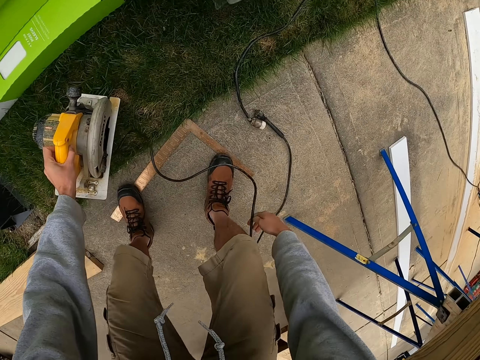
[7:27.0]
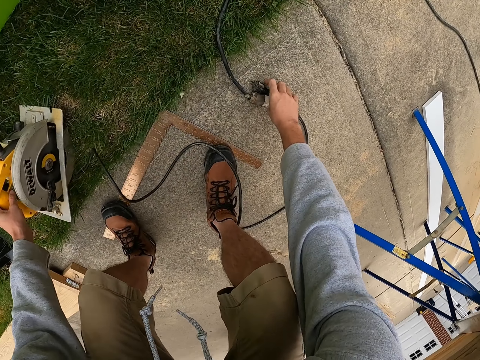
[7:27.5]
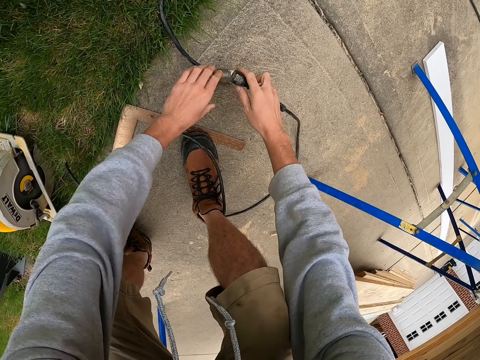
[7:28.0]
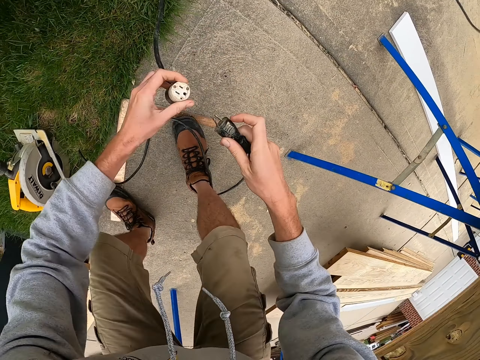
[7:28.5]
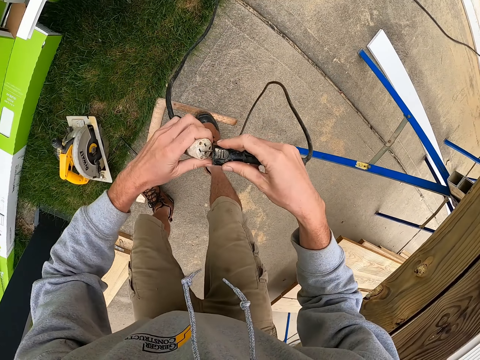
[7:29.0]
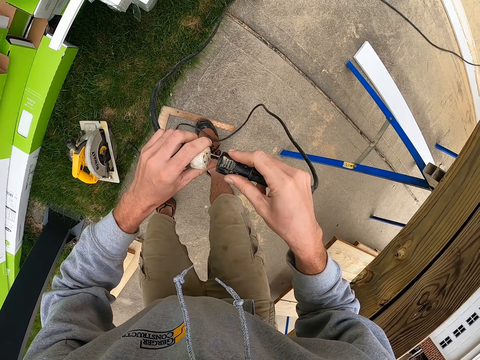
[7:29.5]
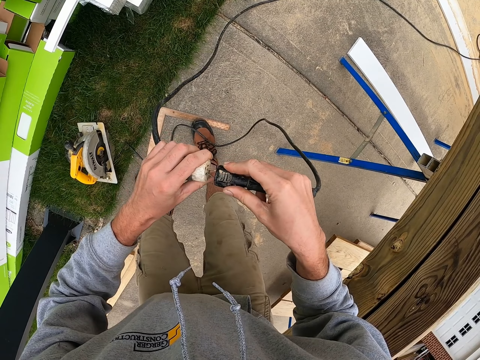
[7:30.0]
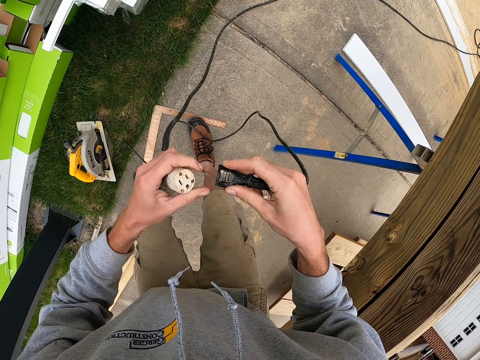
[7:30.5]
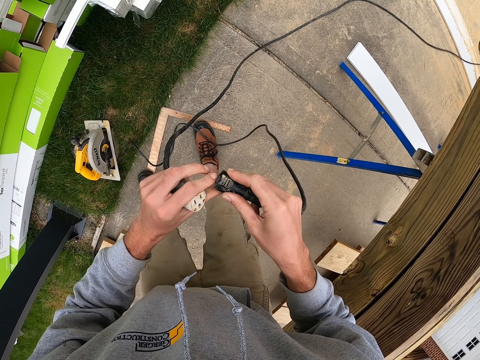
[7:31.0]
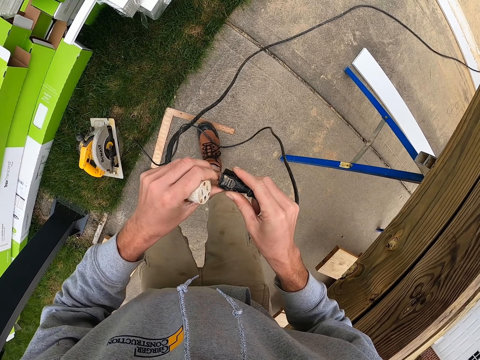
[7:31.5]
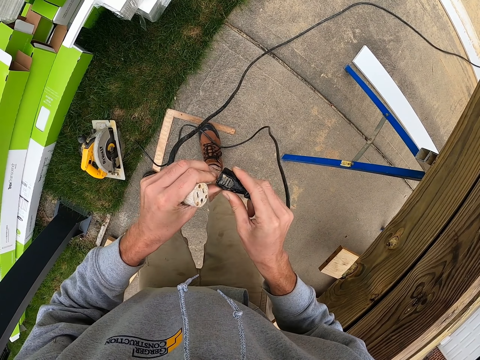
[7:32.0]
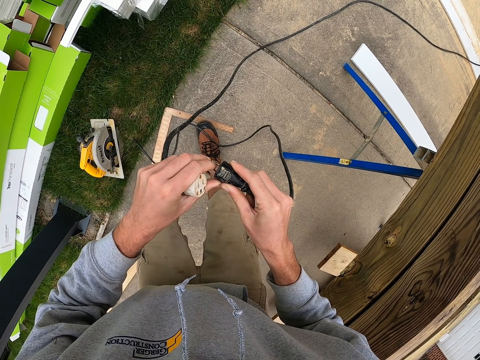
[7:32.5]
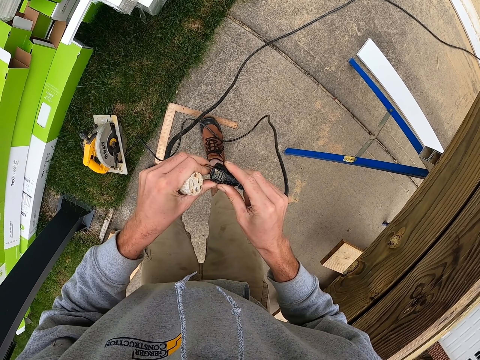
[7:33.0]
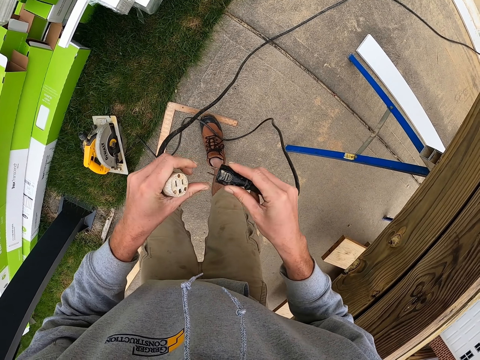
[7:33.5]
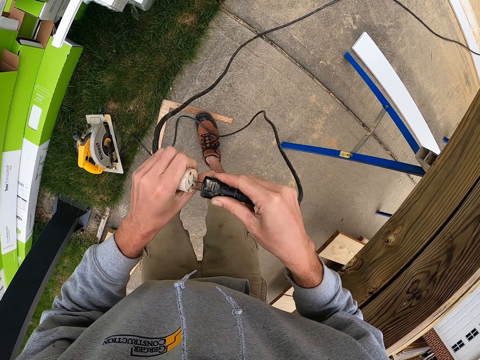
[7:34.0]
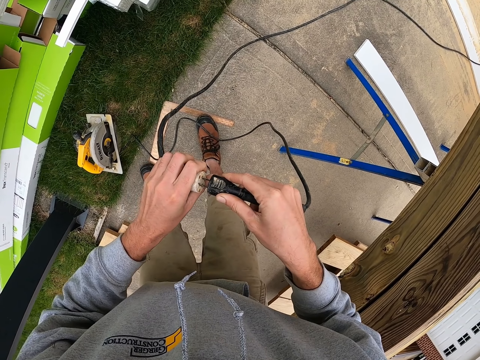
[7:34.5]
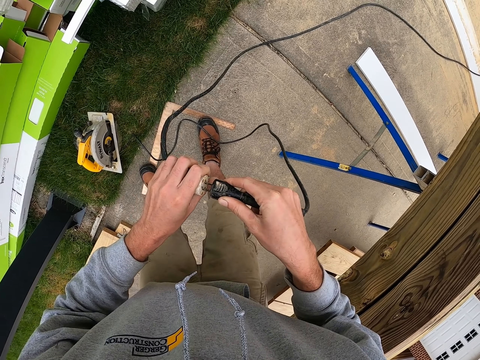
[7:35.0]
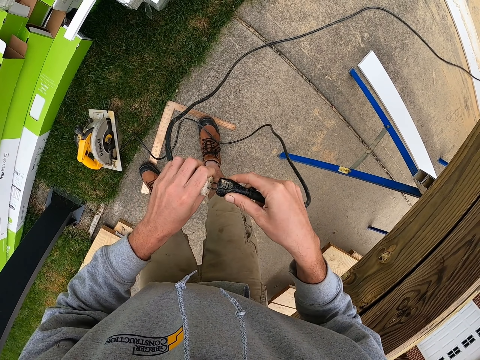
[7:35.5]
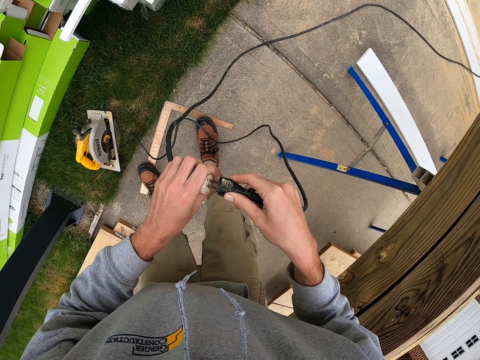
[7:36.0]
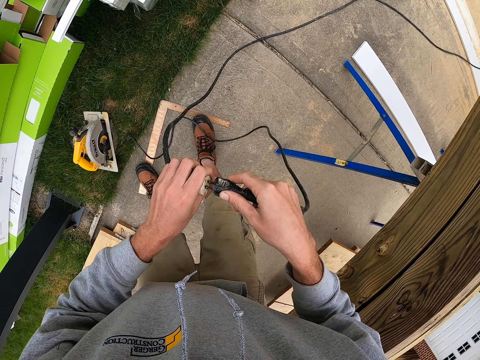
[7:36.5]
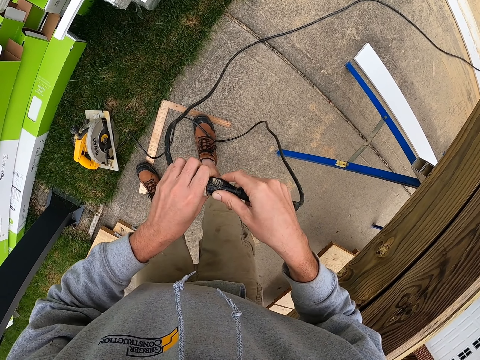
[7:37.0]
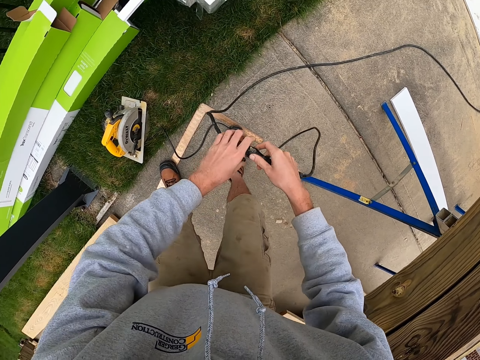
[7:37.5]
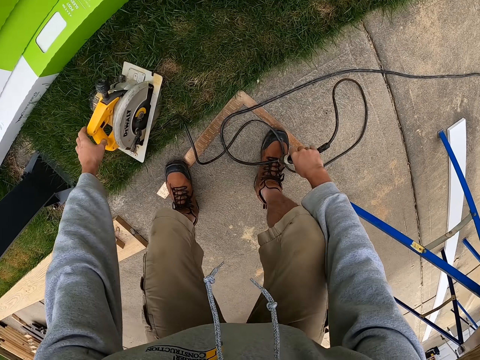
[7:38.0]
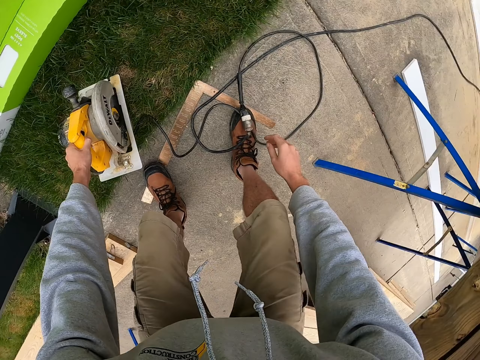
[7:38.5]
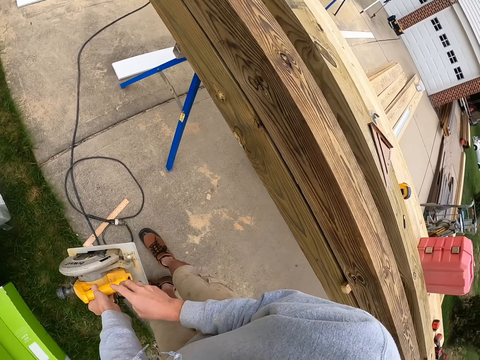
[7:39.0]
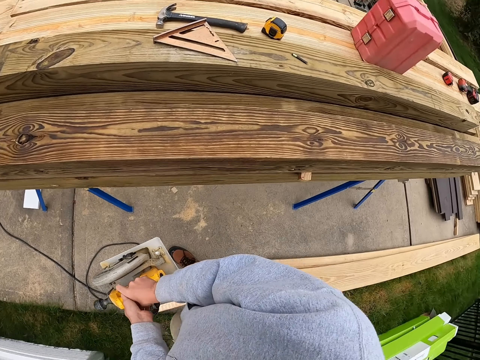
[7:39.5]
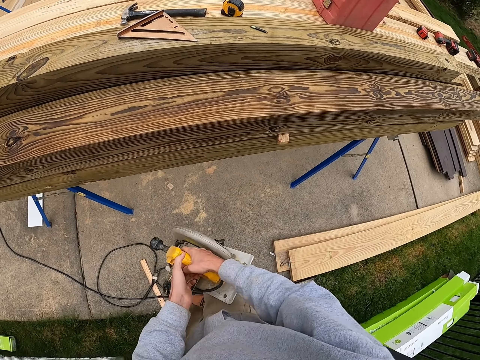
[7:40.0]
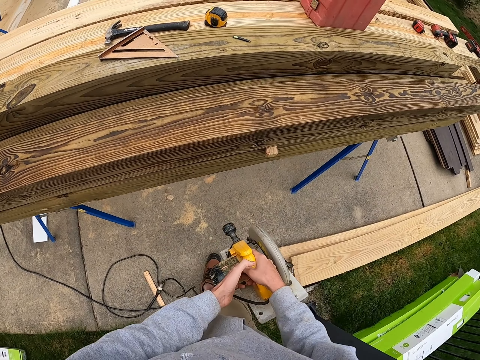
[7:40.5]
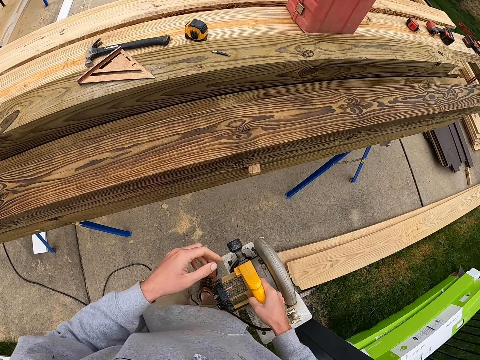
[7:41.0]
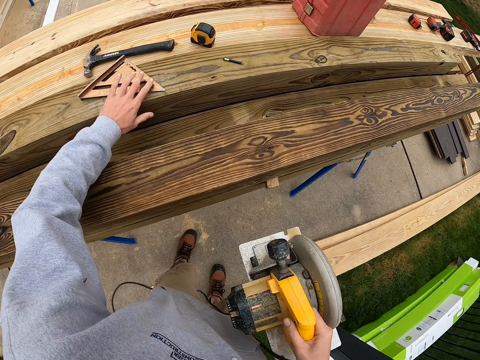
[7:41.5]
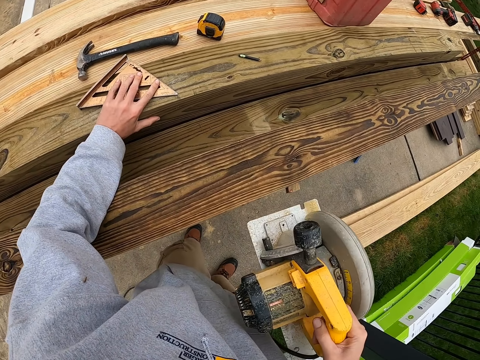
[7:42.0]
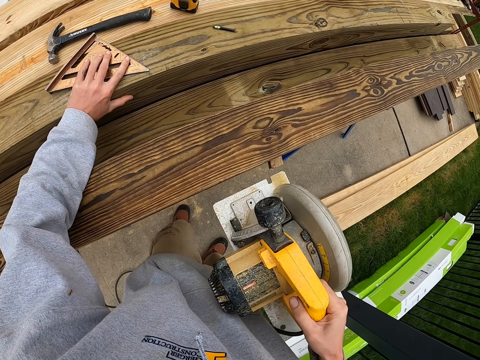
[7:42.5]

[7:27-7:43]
The camera wearer places the circular saw on the ground. They pick up the plug. They pick up a socket from the ground. They plug the socket. They connect the wire. They move the plug outlet. They plug the socket. They place the socket on the ground. They pick up the circular saw.

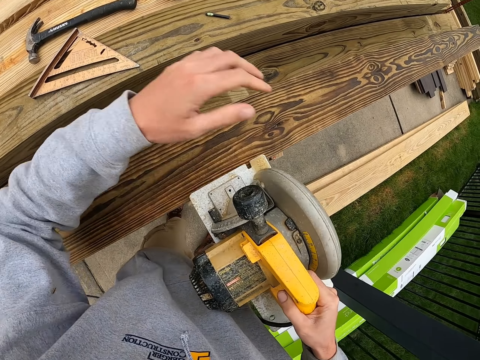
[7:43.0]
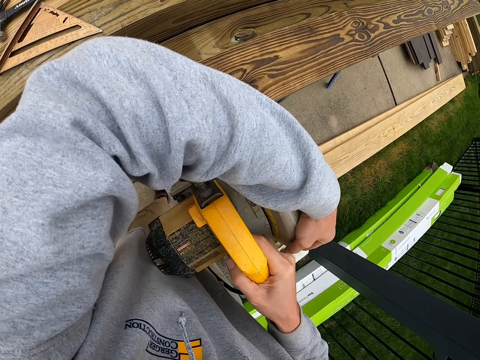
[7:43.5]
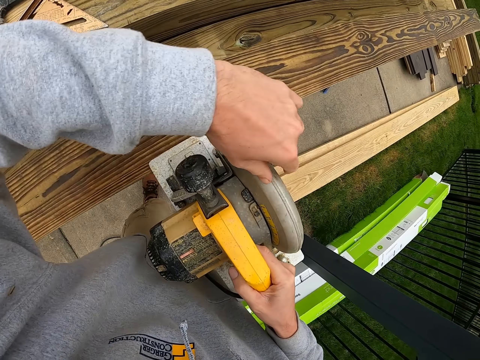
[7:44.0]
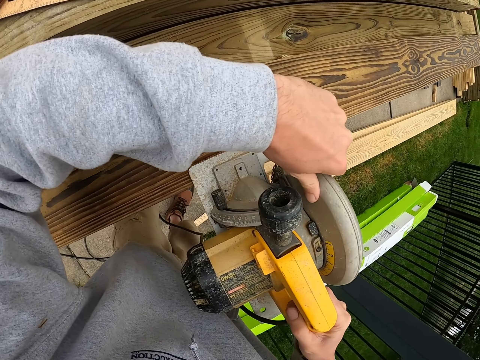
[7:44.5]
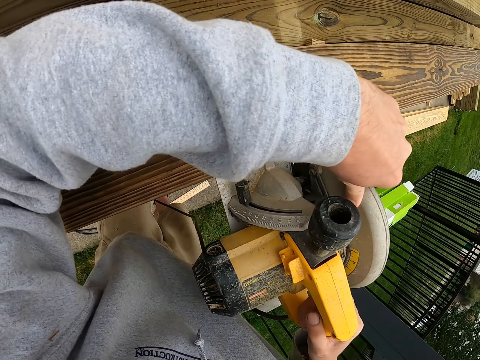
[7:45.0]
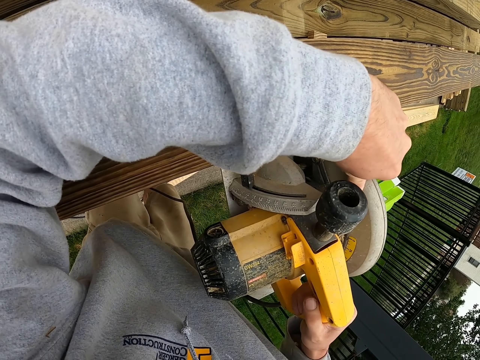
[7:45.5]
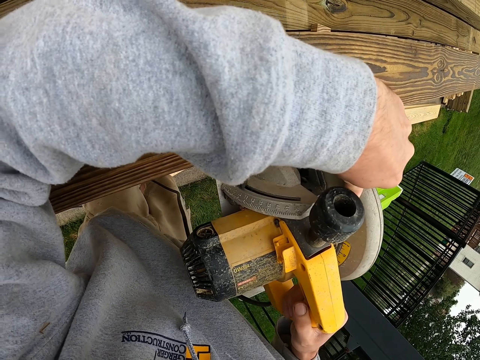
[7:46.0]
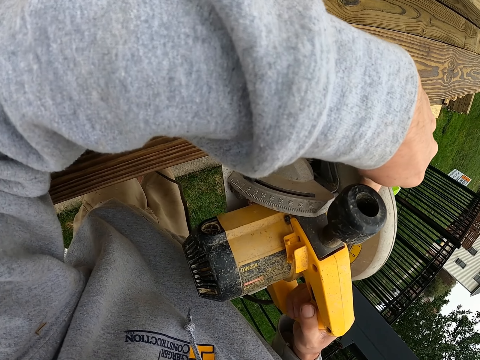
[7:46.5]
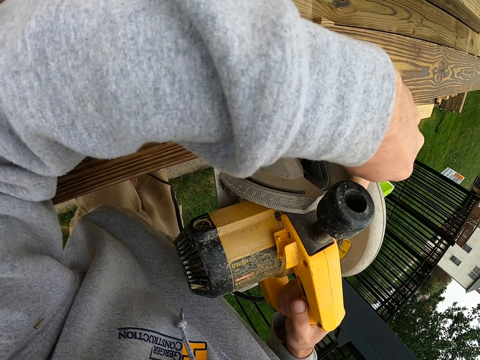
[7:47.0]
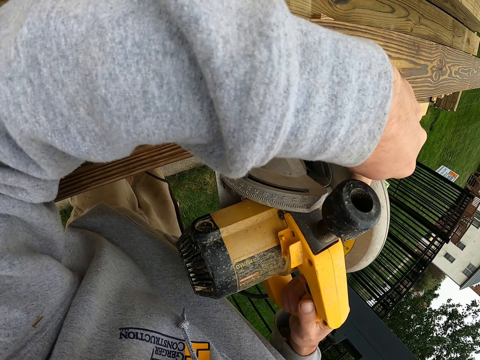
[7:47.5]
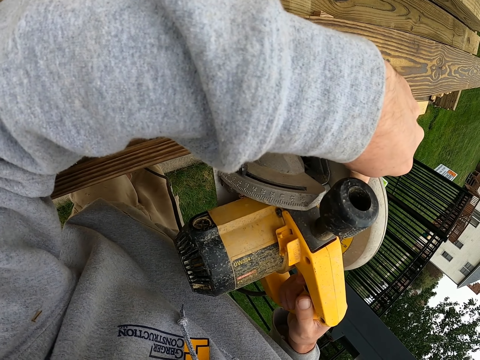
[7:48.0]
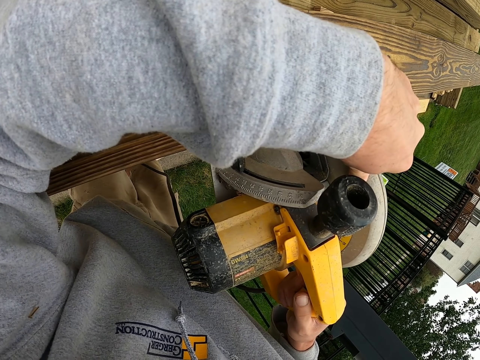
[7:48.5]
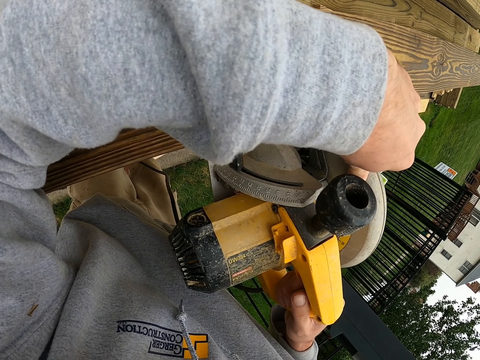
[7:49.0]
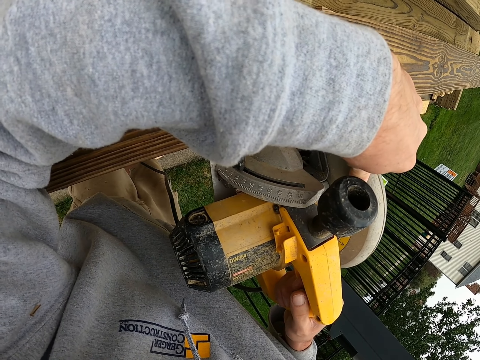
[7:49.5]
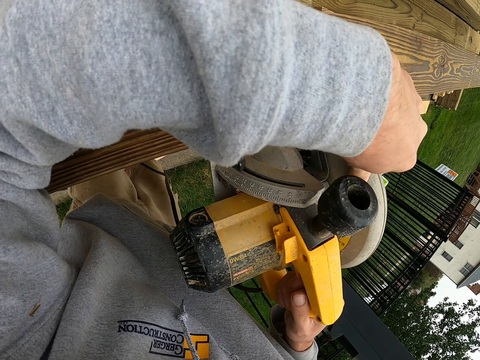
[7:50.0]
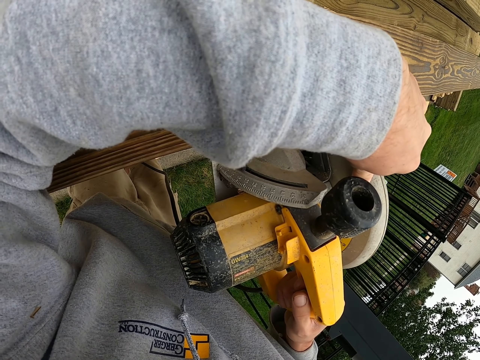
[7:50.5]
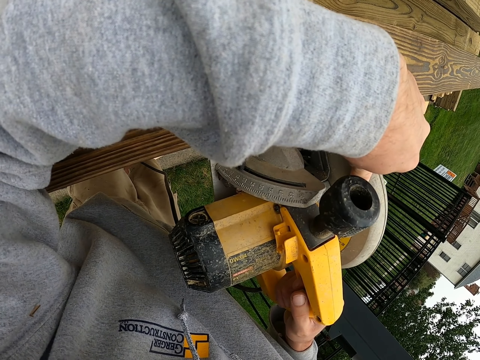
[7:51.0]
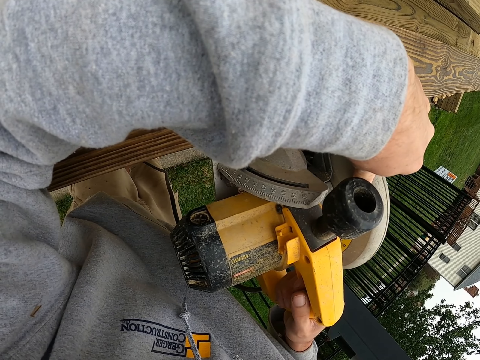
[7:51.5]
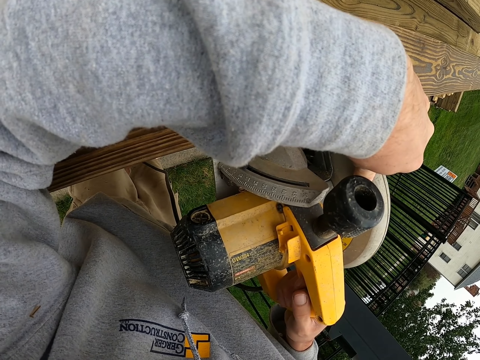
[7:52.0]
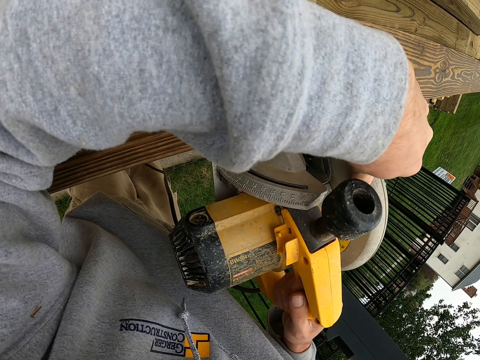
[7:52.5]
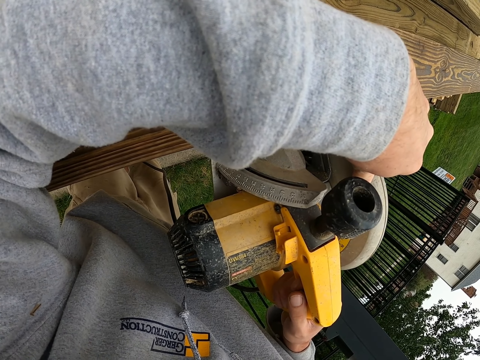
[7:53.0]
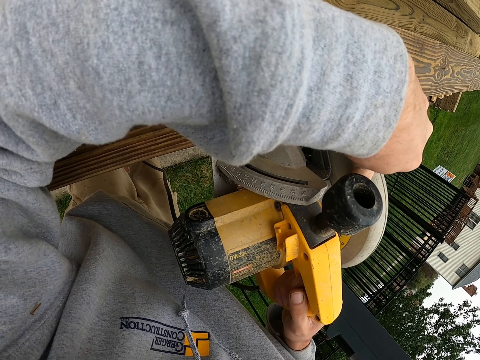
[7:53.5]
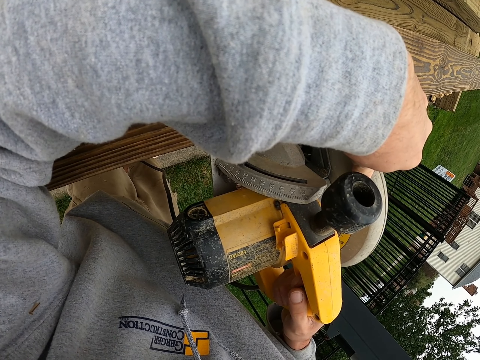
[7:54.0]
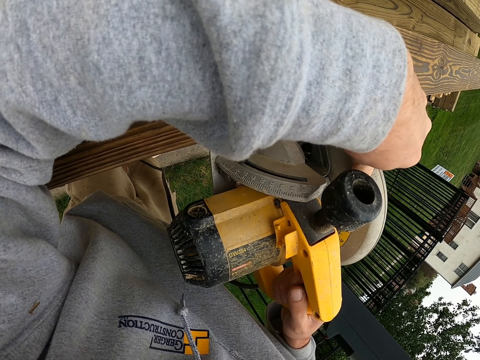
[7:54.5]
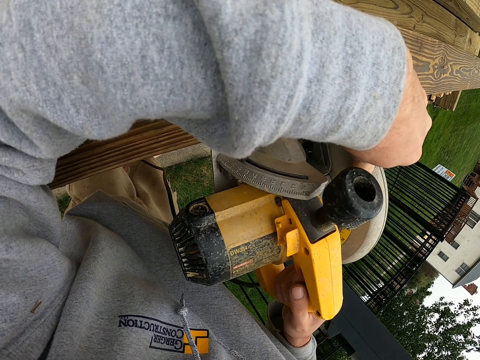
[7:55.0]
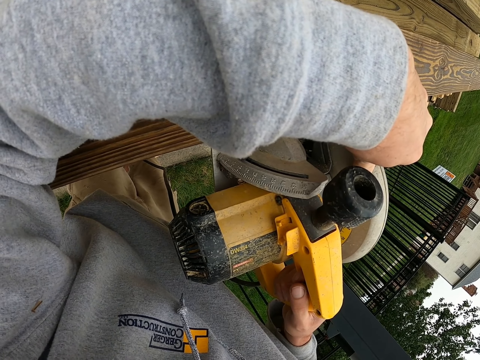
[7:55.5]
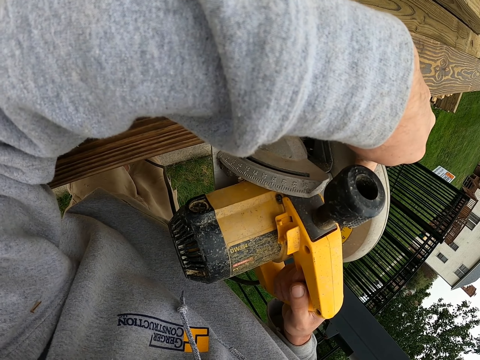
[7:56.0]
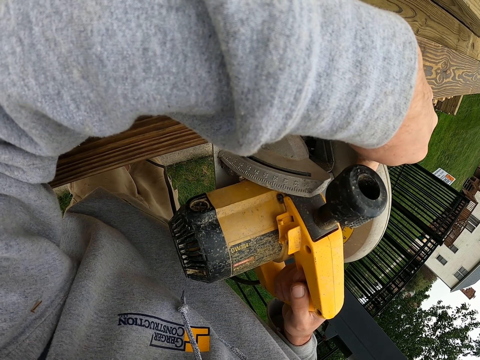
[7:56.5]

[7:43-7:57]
The camera wearer places the saw on the timber. They cut the timber.
